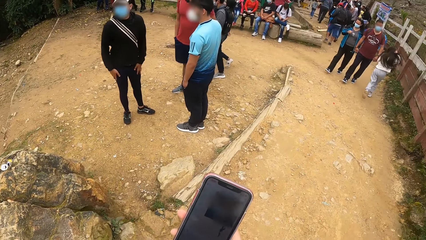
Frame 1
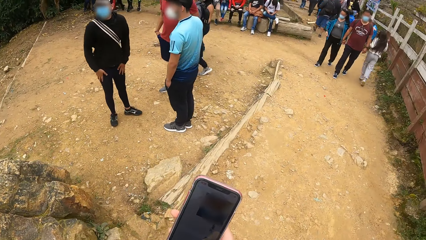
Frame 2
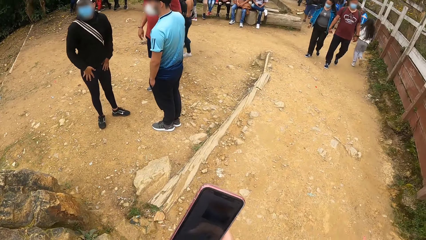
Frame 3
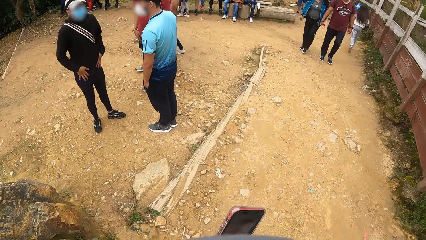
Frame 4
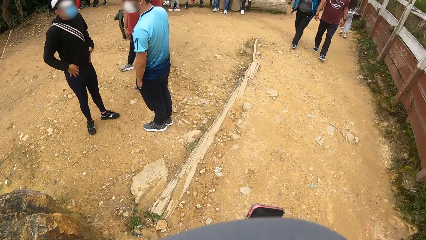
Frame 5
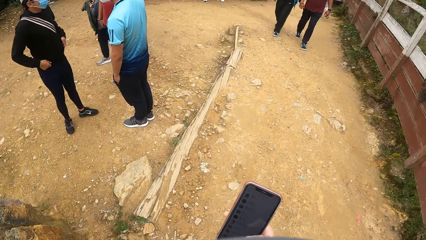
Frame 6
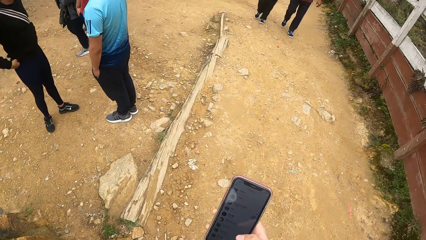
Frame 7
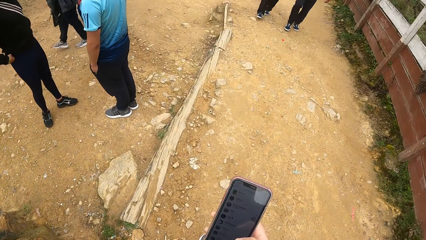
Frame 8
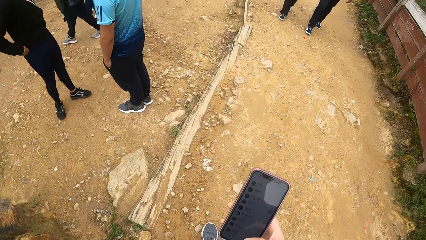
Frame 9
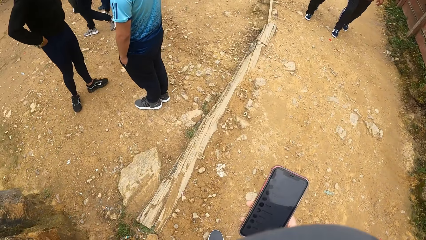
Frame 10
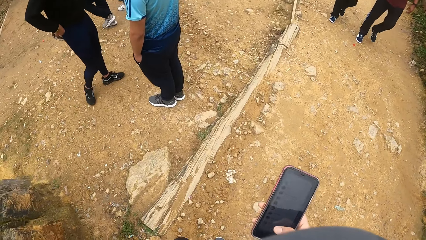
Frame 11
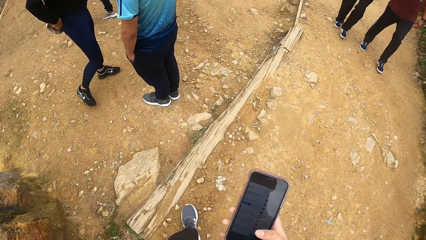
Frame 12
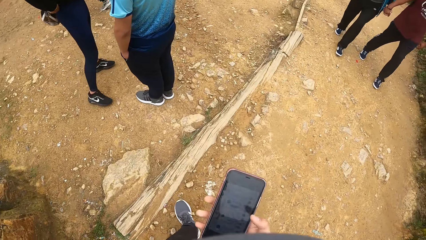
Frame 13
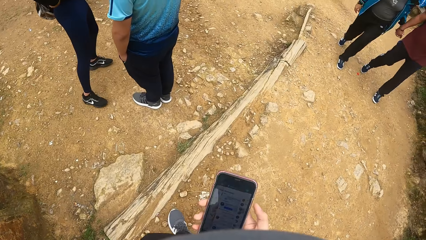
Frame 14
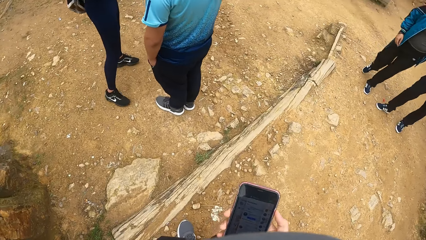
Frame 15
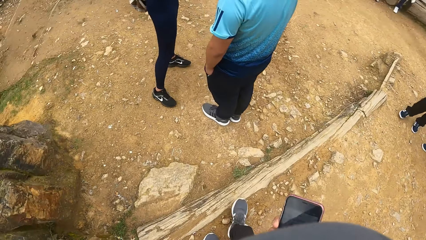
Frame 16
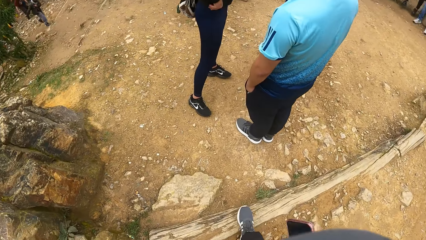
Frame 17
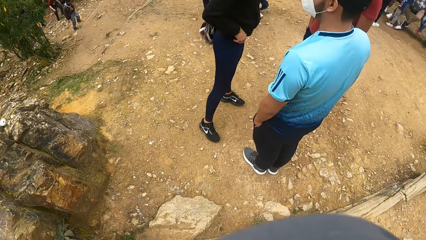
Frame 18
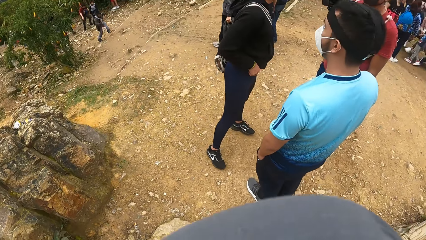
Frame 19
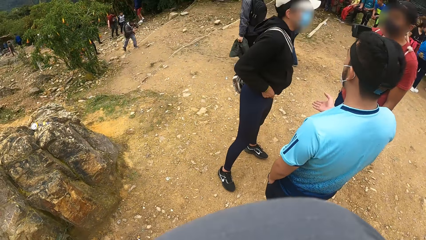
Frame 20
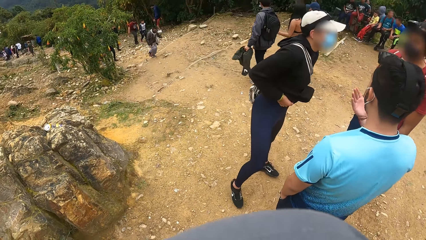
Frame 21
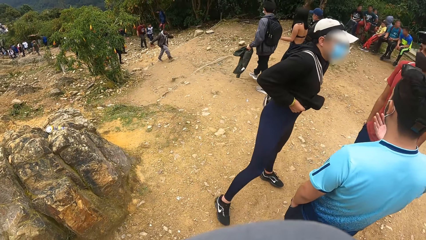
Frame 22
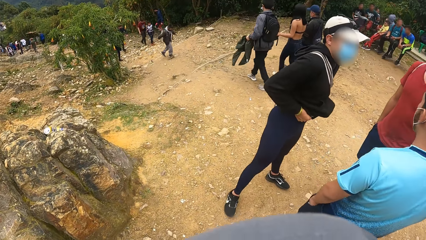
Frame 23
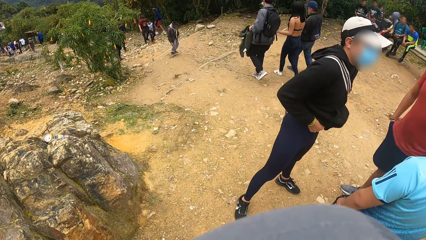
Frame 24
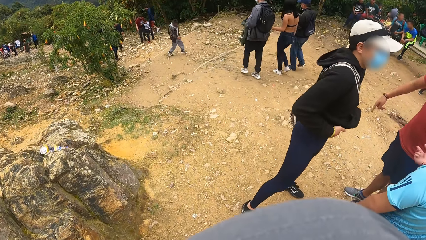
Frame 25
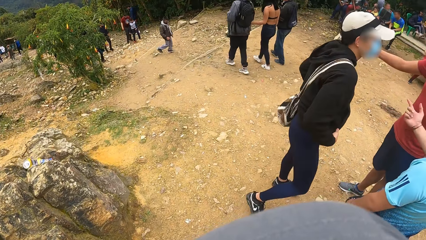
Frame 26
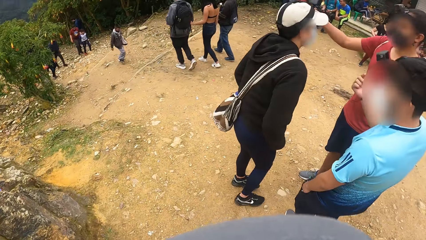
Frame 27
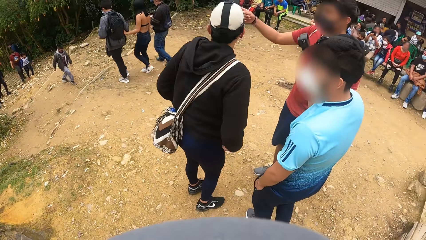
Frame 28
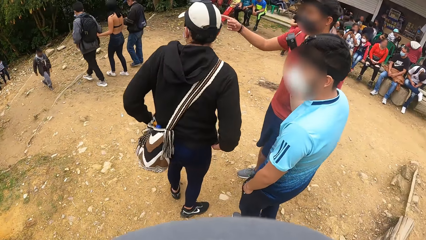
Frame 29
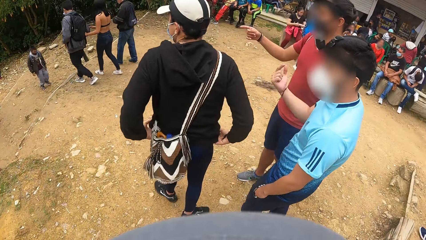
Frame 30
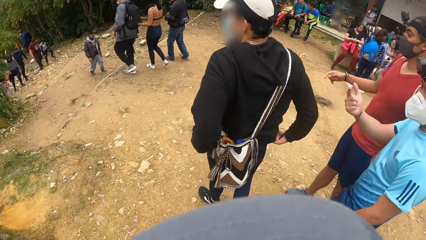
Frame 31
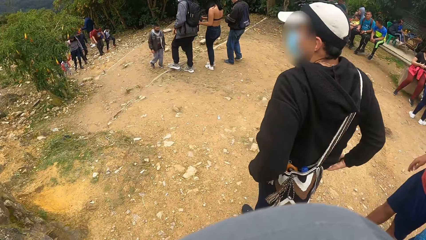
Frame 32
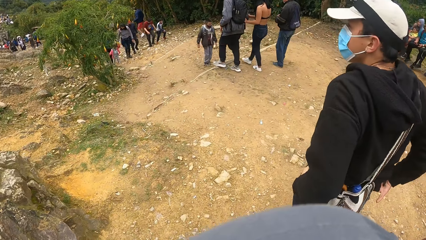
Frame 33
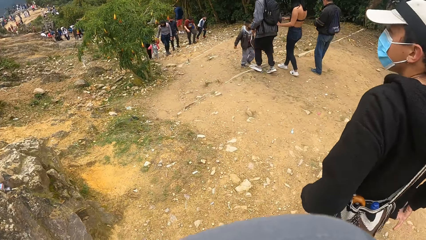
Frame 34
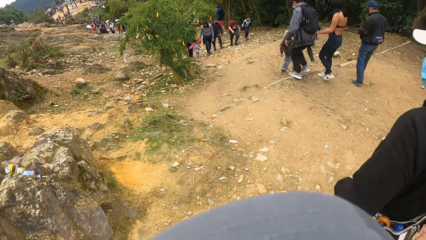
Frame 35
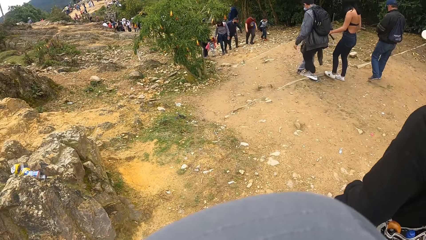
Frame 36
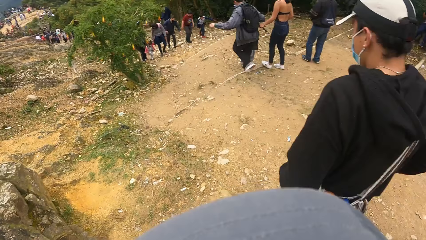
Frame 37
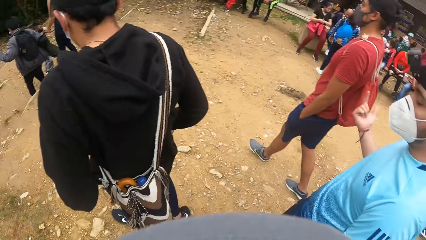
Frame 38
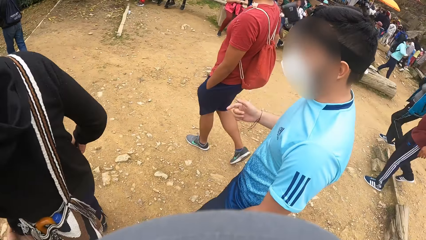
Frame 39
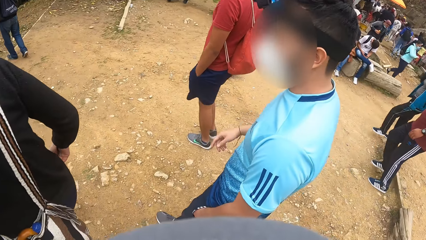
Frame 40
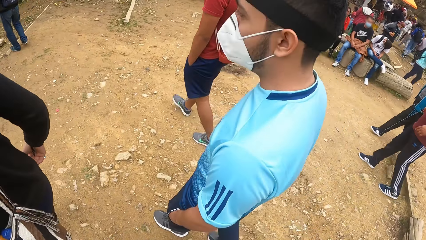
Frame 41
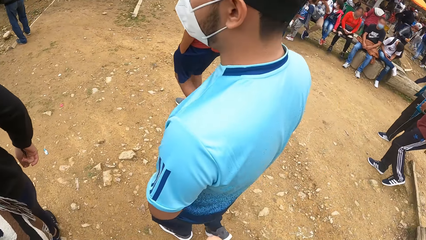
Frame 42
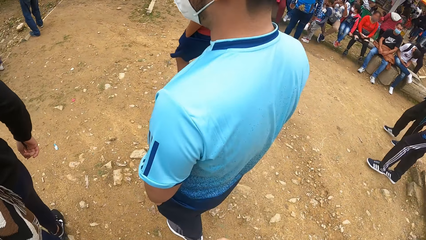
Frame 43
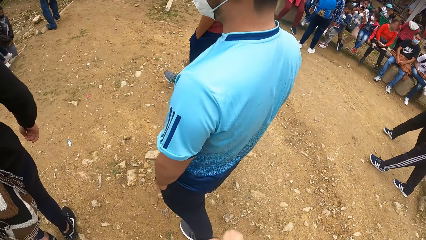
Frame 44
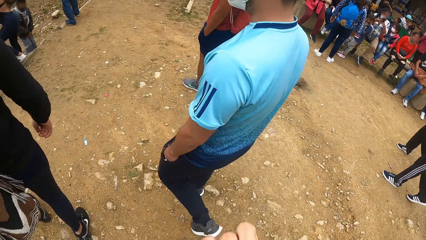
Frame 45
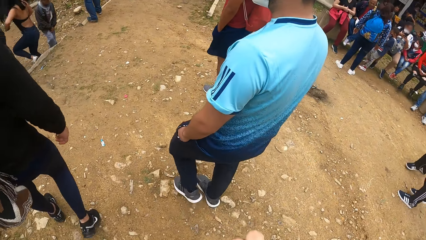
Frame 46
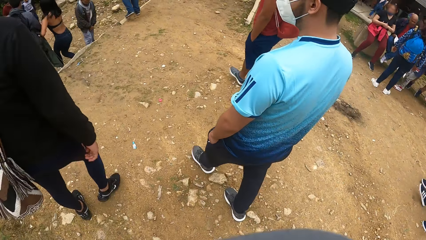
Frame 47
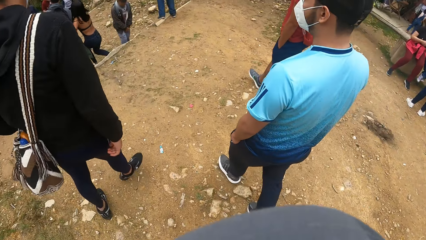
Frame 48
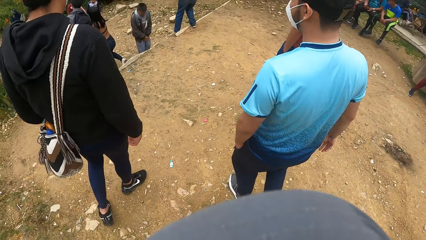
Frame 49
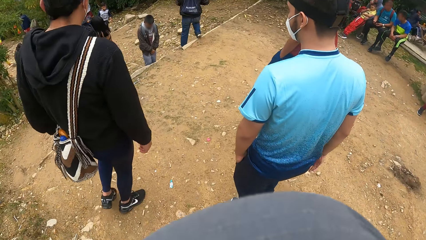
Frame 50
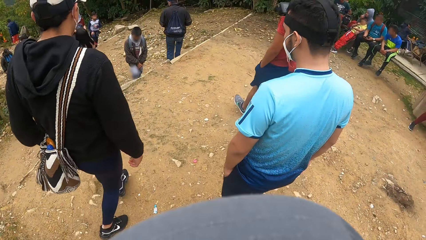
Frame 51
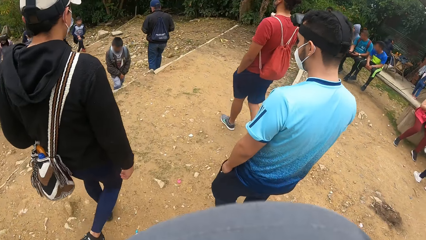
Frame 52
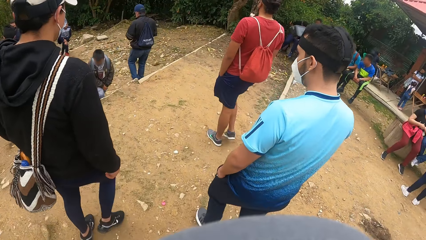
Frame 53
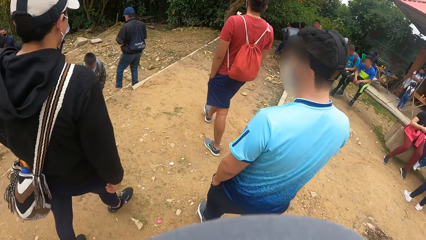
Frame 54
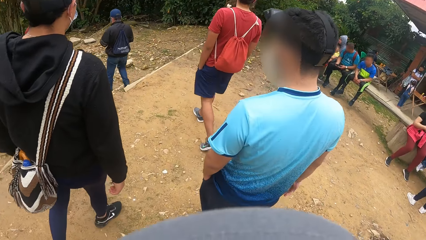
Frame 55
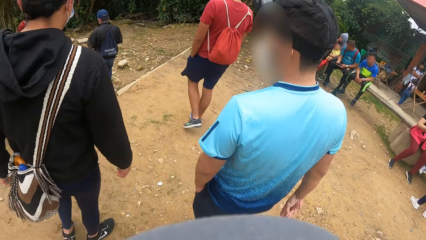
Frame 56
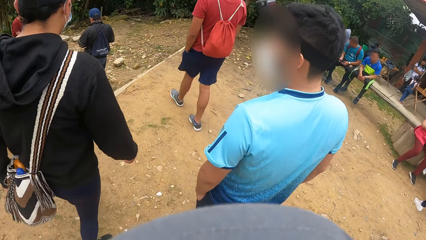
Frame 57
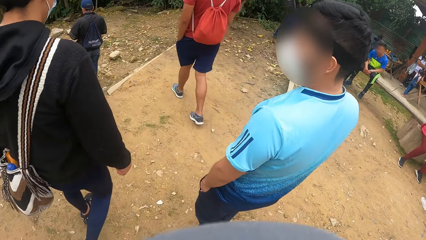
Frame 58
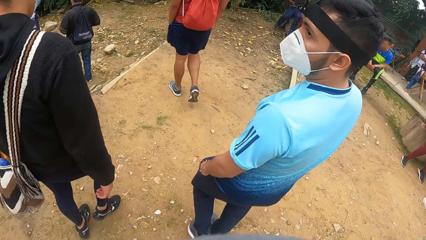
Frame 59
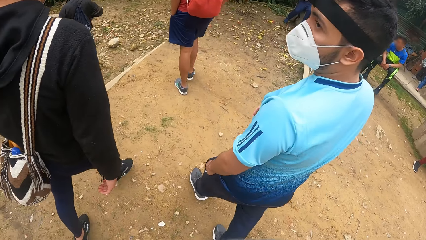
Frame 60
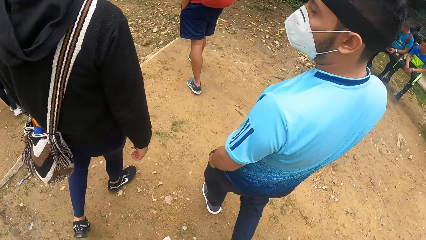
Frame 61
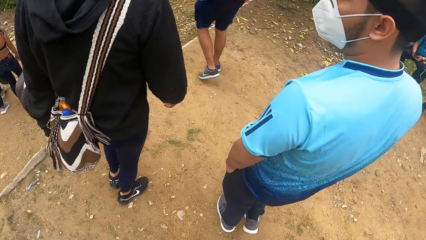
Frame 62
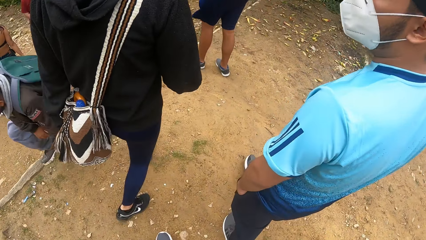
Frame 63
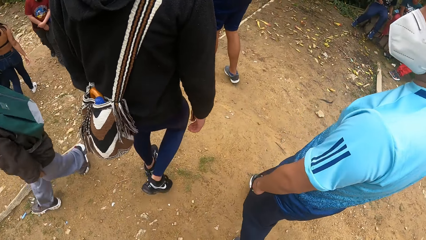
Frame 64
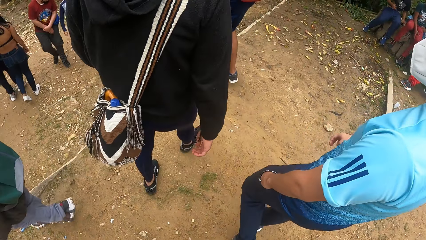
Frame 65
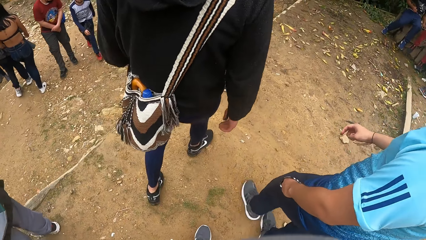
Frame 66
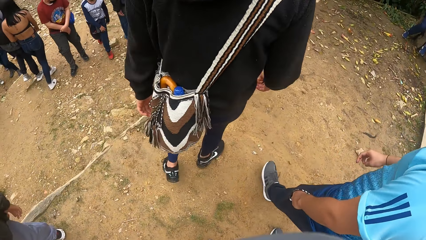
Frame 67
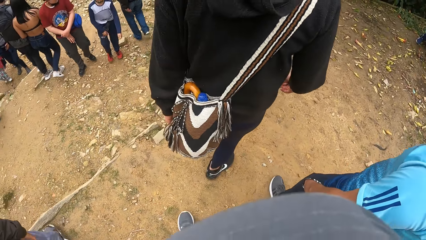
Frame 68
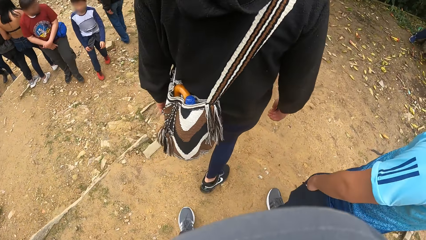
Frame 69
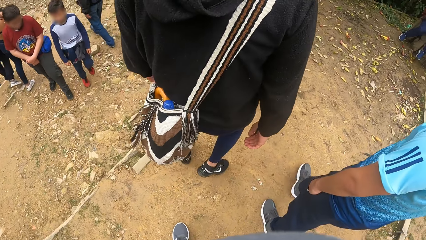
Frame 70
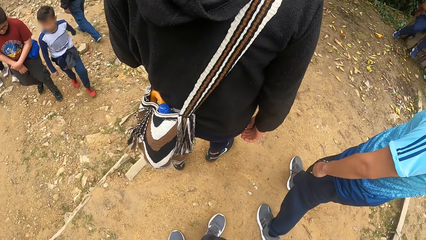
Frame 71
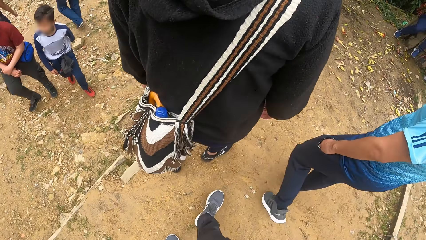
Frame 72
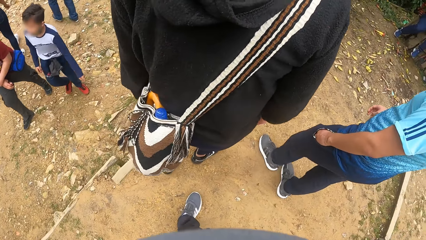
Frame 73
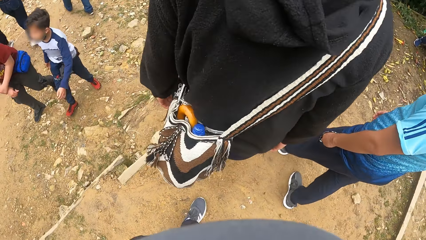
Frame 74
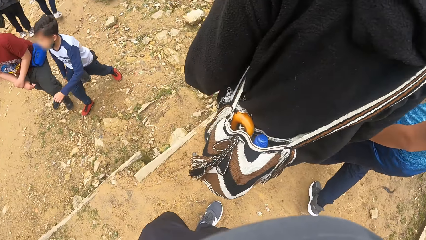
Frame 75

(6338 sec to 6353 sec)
The camera wearer swipes through the phone. He walks with the phone in his hand. He taps on the phone. He presses the button. He walks on a path in the mountain recreation centre with a man, another man and a third man. The first man converses with the camera wearer. The camera wearer walks along with the first man and the other man.
